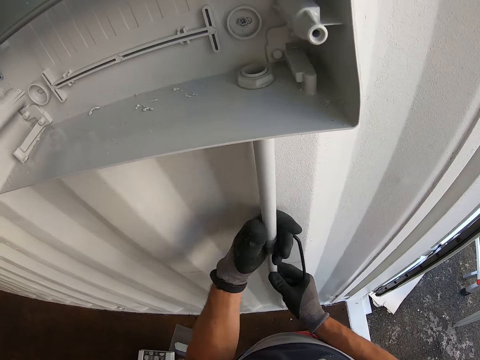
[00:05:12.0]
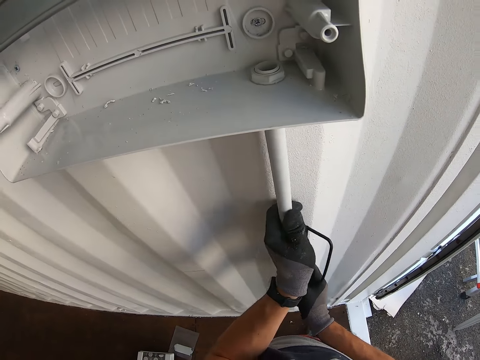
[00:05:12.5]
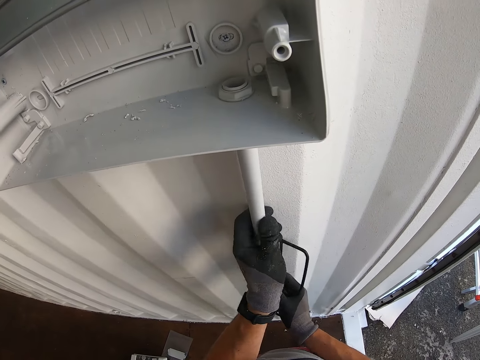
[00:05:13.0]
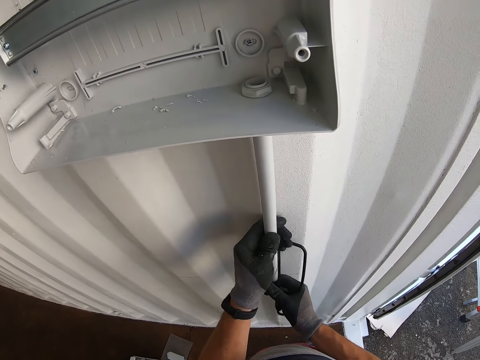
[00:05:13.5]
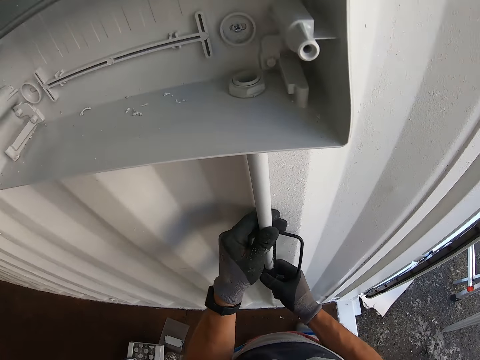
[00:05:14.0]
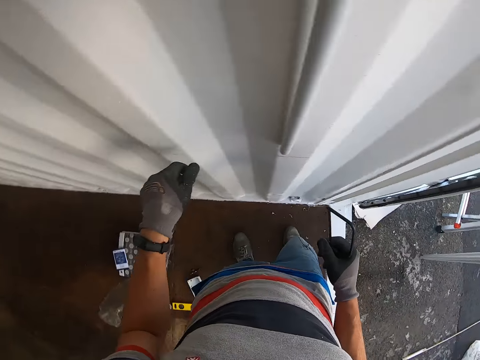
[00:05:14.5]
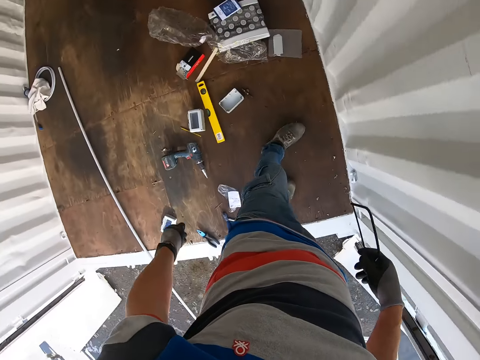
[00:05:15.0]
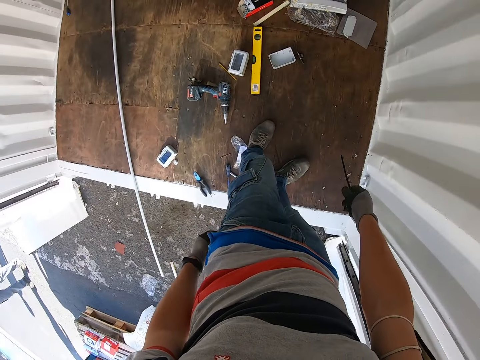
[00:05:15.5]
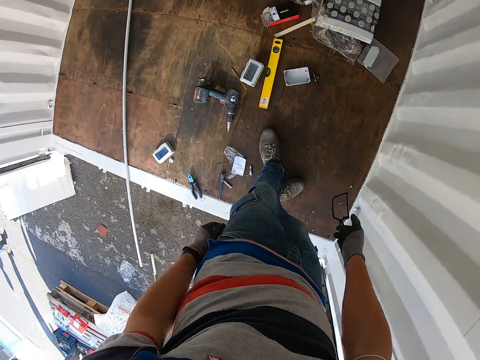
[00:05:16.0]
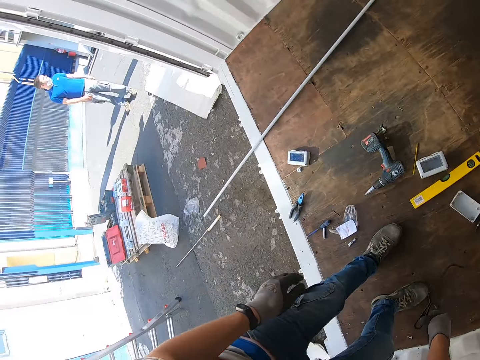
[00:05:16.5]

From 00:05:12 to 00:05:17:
The camera wearer fixes the pipe on the socket box.

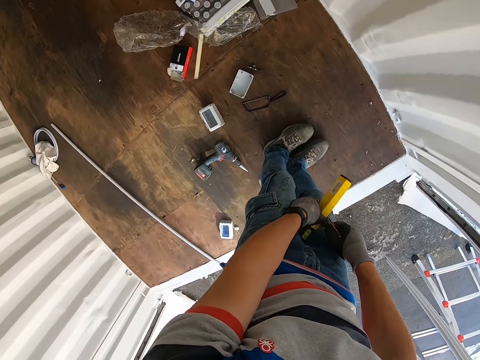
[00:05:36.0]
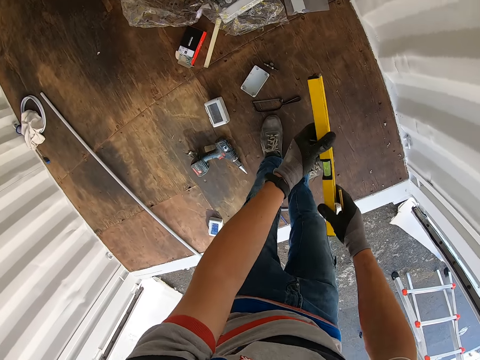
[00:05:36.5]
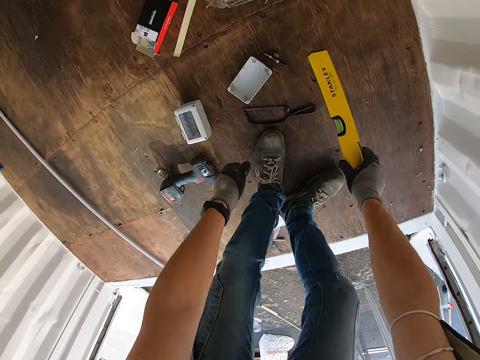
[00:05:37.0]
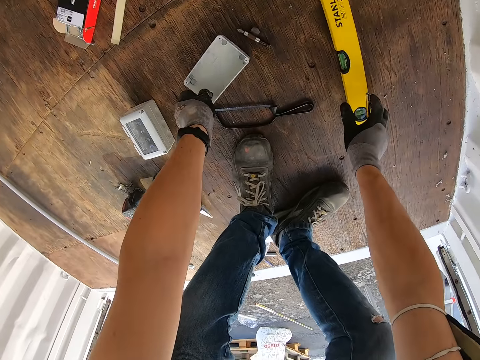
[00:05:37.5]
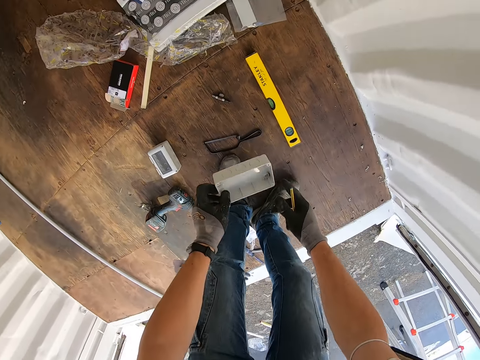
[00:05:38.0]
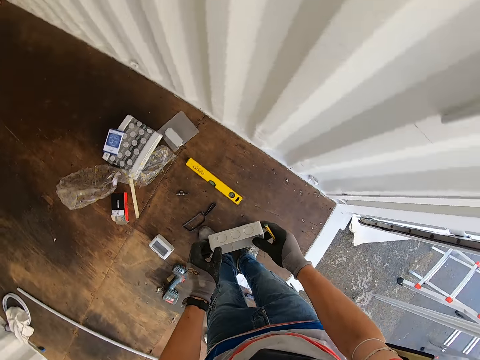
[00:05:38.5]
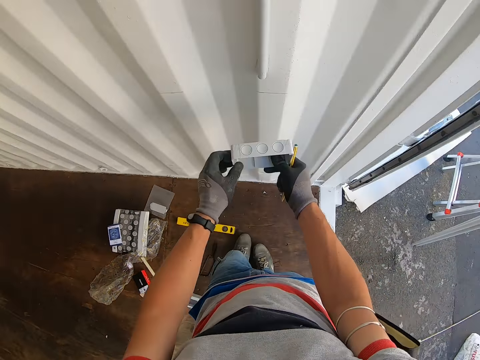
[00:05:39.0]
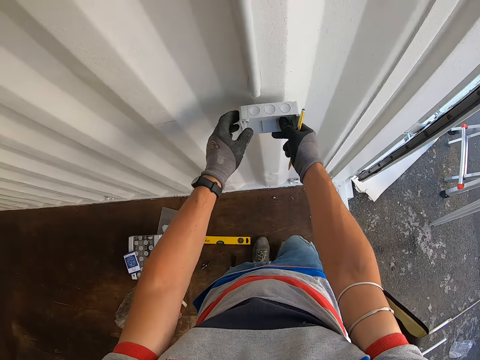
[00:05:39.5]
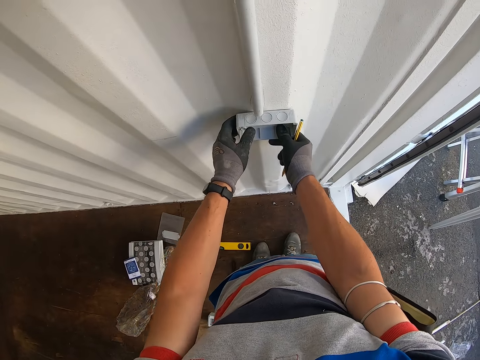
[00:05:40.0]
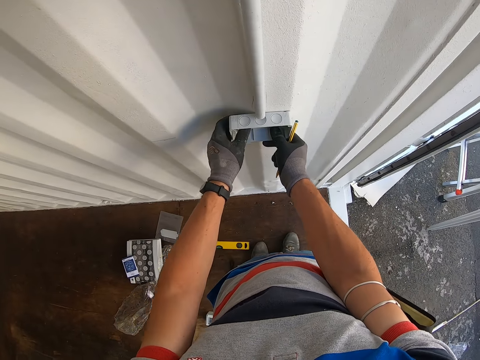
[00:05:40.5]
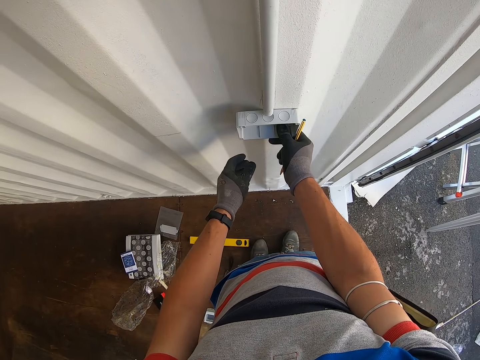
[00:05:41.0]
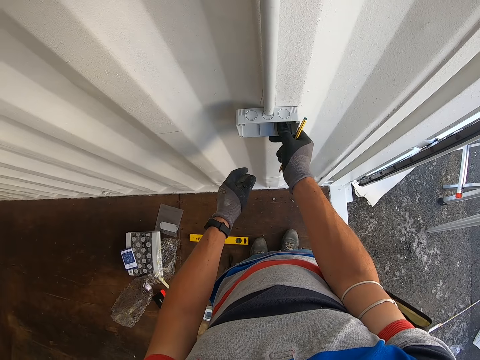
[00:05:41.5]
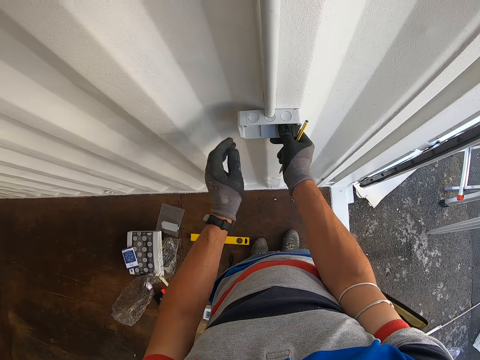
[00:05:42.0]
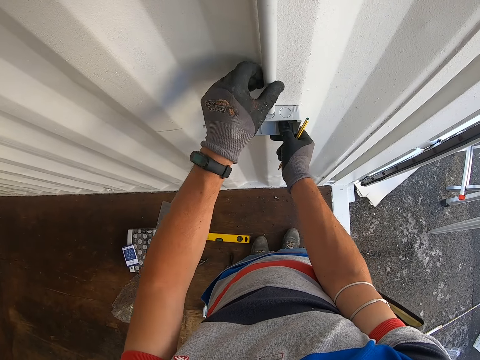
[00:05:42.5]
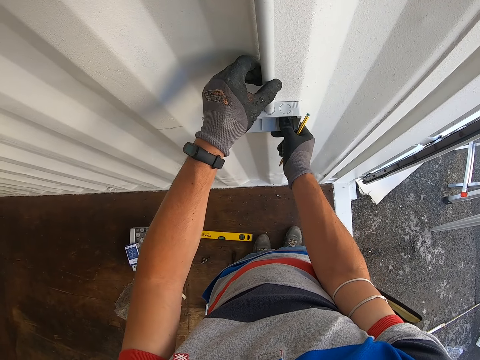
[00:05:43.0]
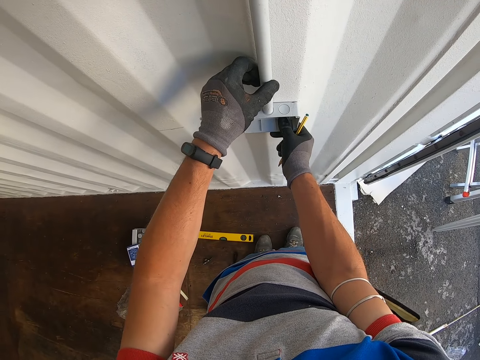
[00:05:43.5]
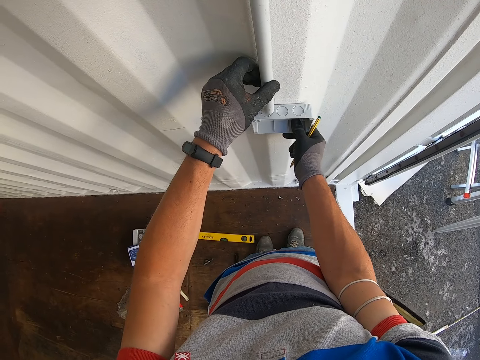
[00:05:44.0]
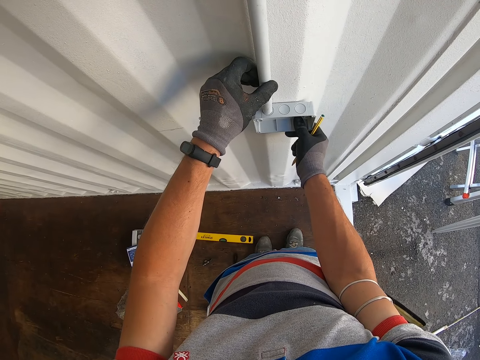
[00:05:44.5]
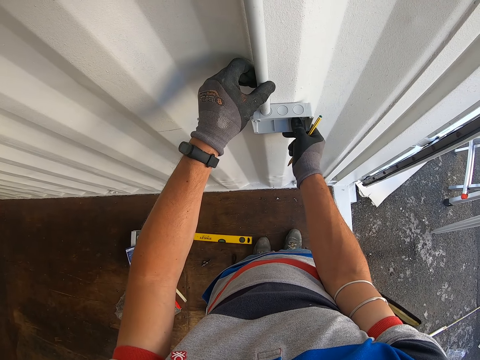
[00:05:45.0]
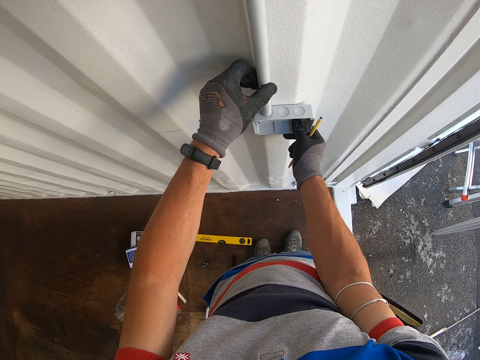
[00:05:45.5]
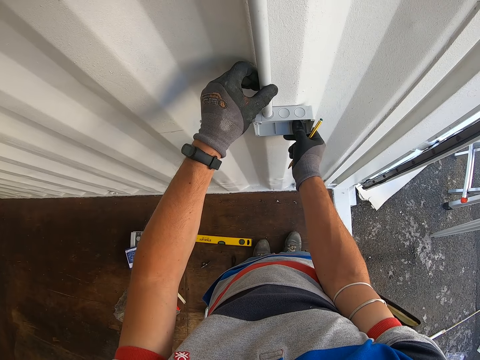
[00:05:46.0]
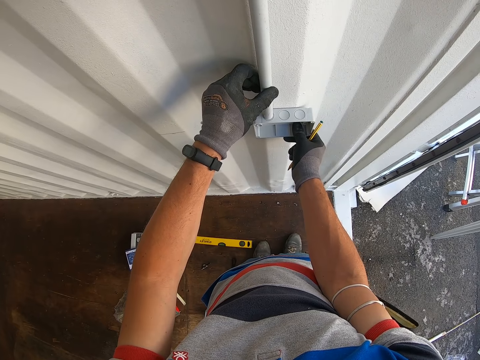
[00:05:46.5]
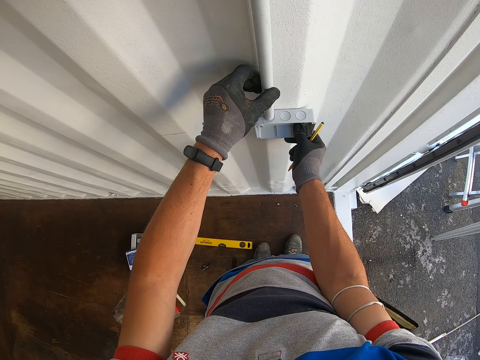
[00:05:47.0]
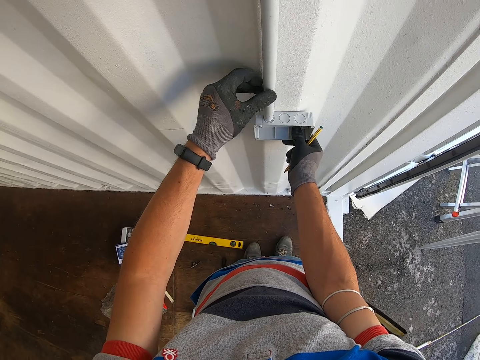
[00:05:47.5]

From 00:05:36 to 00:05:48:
The camera wearer drops the spirit level on the floor. They put the socket box on the wall.

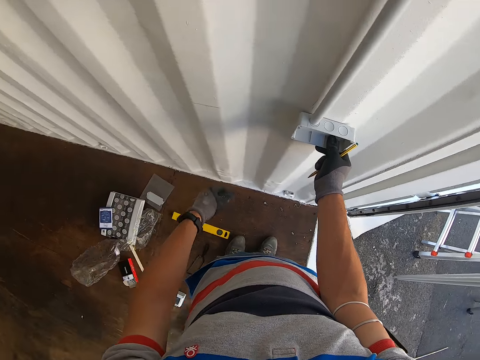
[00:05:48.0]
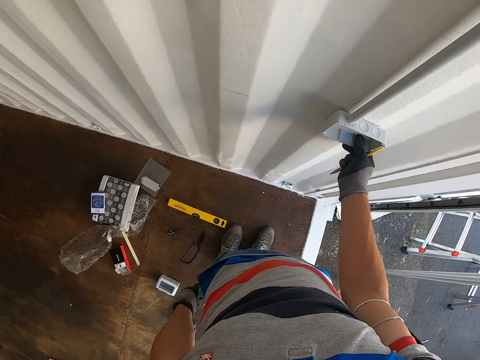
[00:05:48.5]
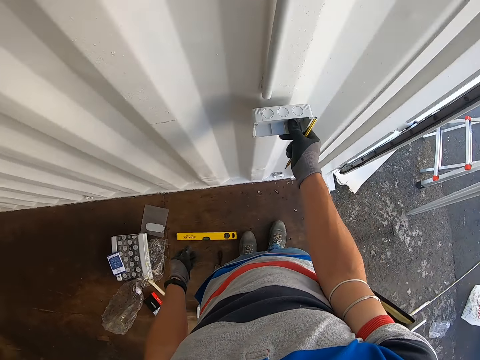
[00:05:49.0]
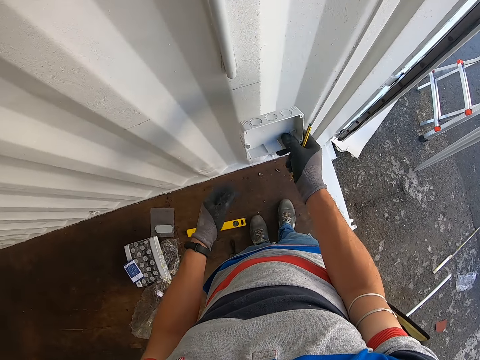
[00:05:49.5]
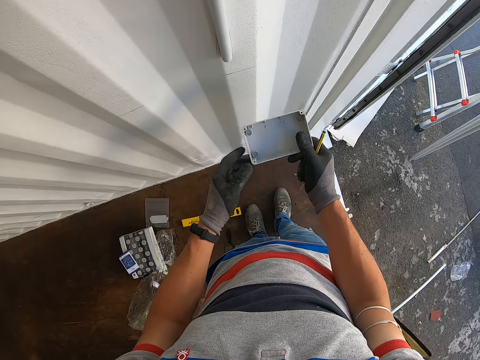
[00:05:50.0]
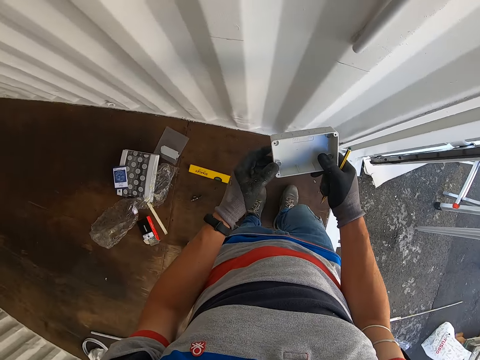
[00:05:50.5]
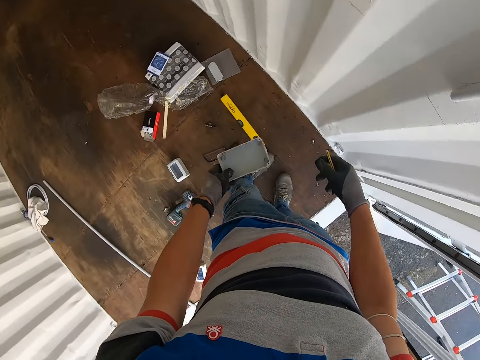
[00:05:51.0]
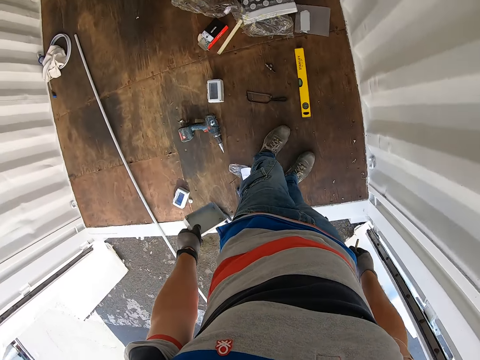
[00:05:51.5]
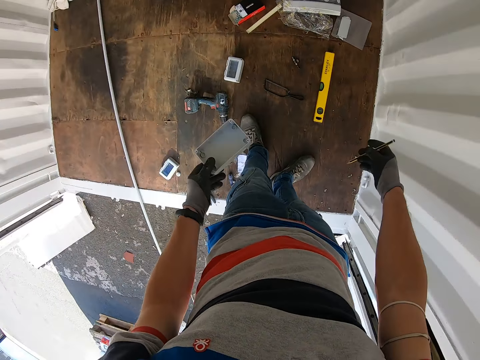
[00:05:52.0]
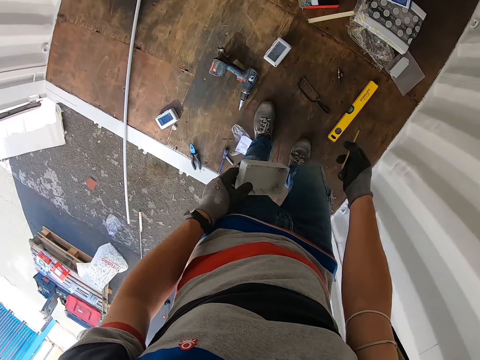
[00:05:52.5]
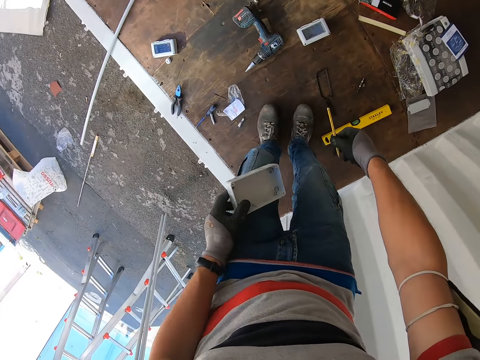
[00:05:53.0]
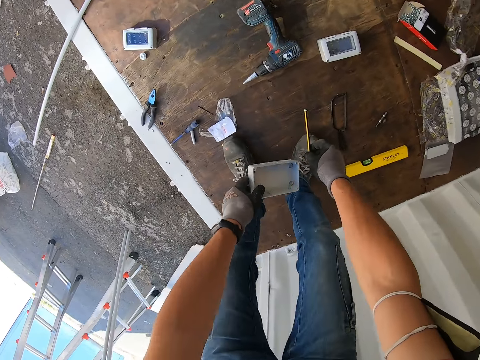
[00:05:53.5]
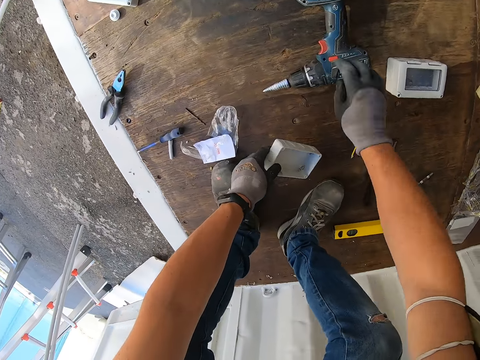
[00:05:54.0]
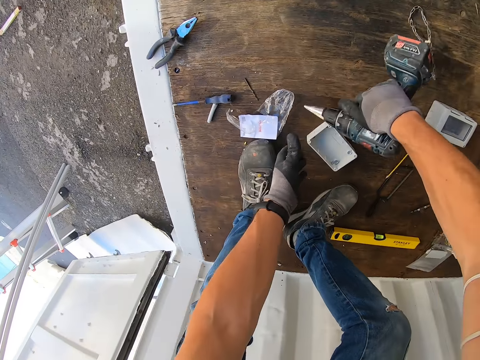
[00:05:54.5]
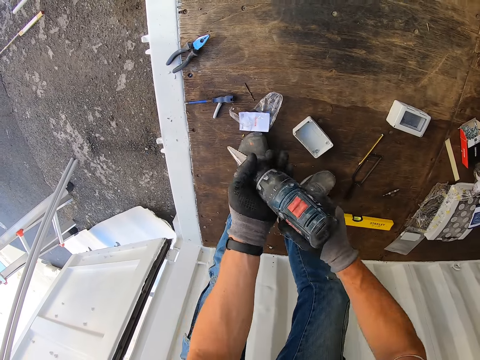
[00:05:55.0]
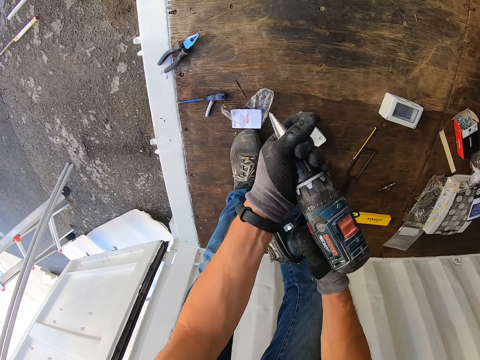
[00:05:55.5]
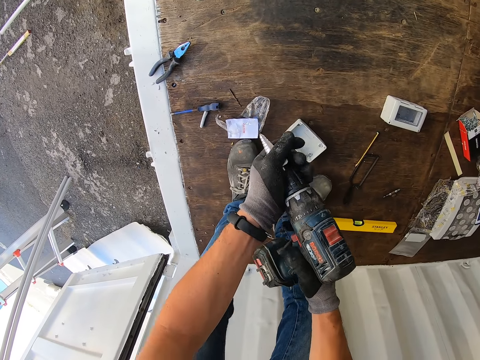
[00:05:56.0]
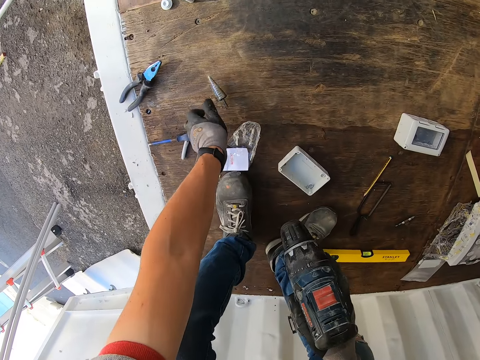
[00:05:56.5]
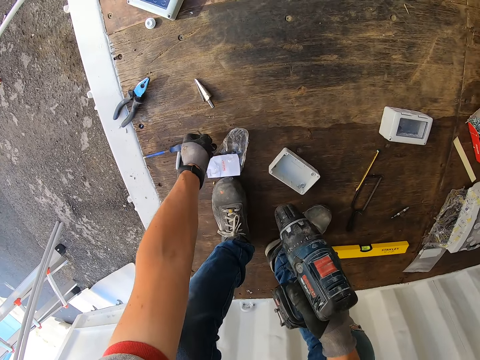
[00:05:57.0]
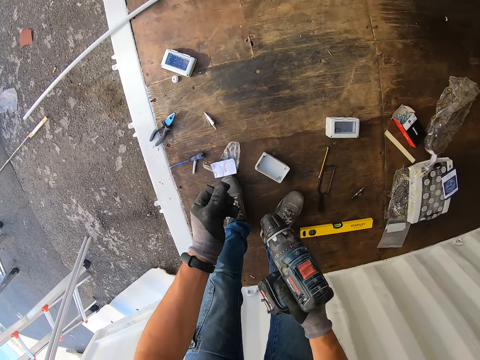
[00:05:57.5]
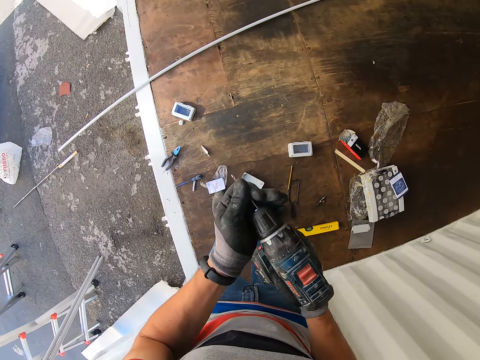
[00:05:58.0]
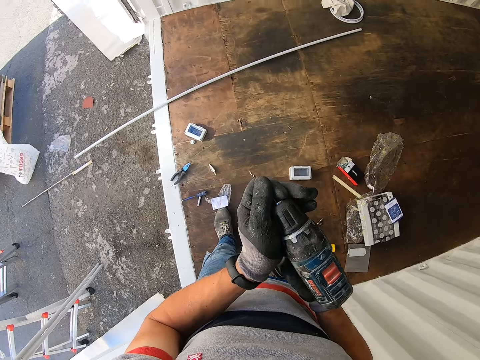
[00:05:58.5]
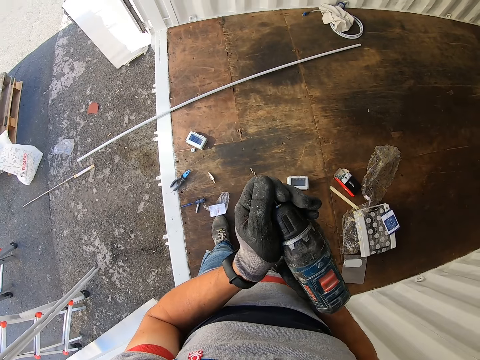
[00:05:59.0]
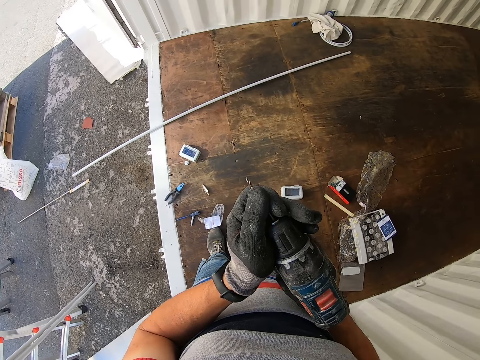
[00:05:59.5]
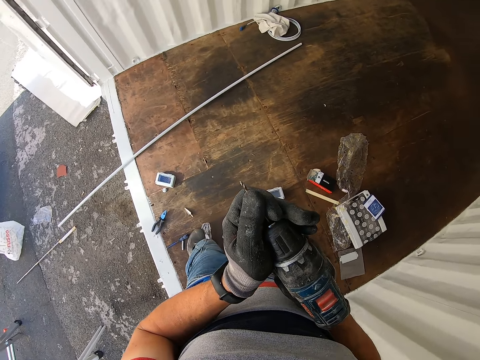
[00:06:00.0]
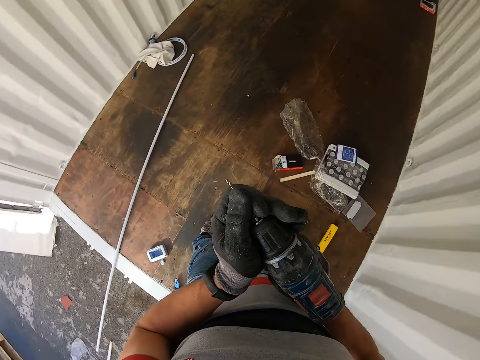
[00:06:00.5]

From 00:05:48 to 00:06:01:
The camera wearer puts the pencil down. They put an object down to the floor. They pick up the nail gun. They remove the drill bit and fix the drill bit on the nail gun.
